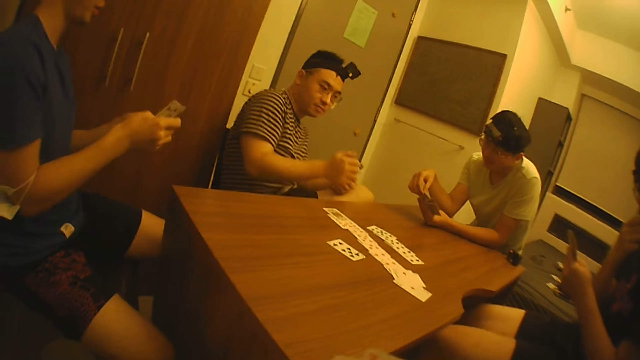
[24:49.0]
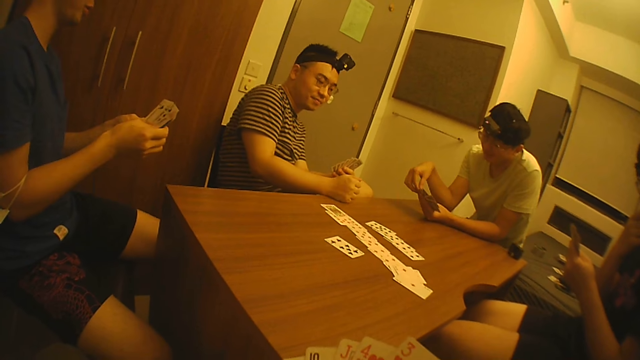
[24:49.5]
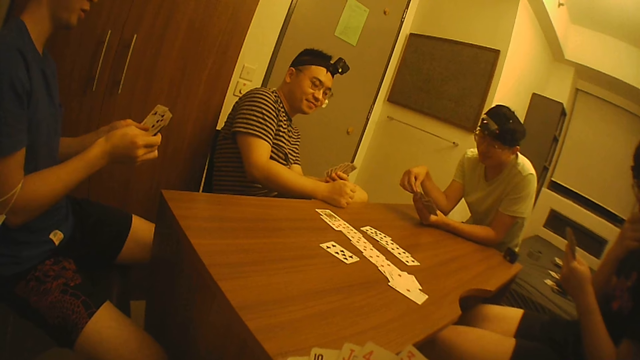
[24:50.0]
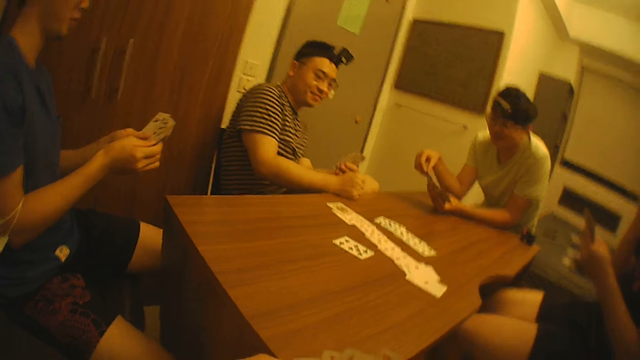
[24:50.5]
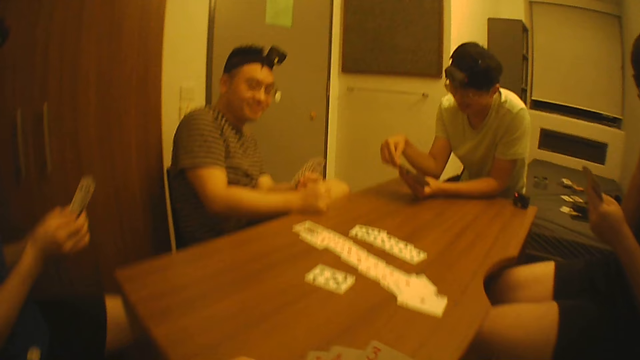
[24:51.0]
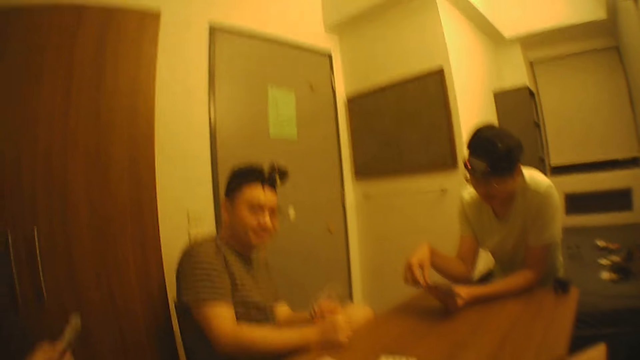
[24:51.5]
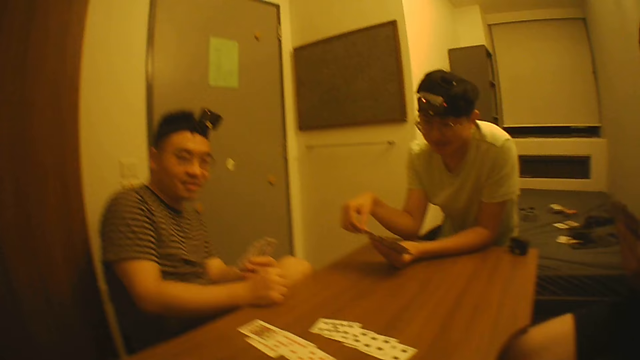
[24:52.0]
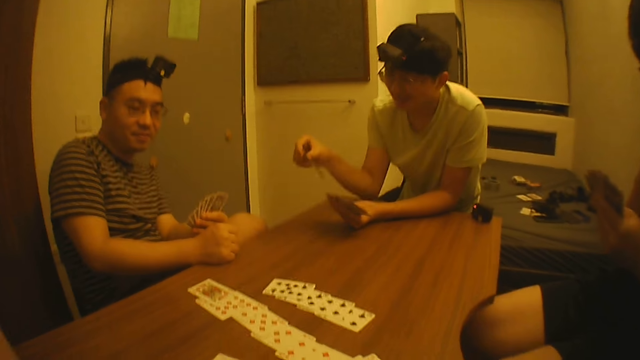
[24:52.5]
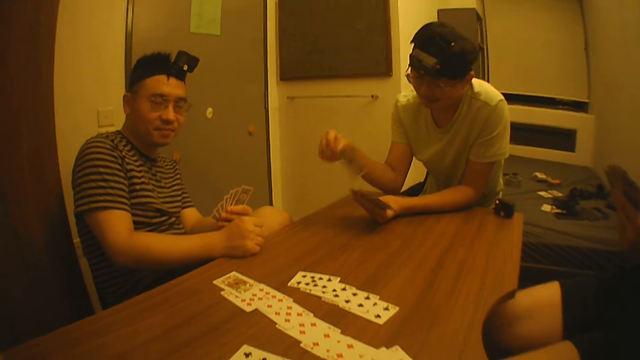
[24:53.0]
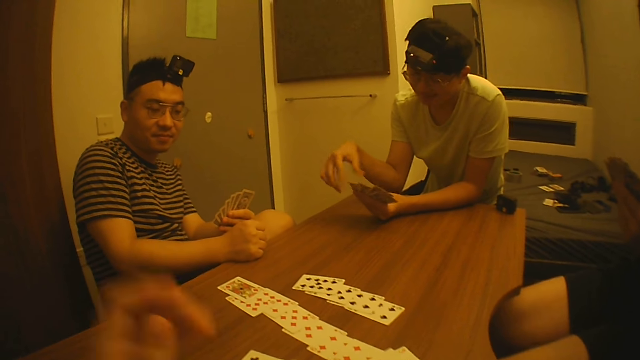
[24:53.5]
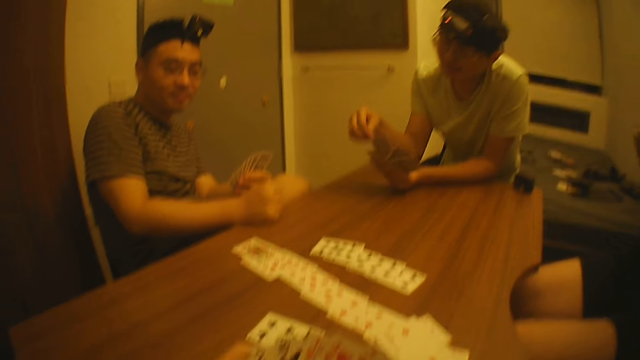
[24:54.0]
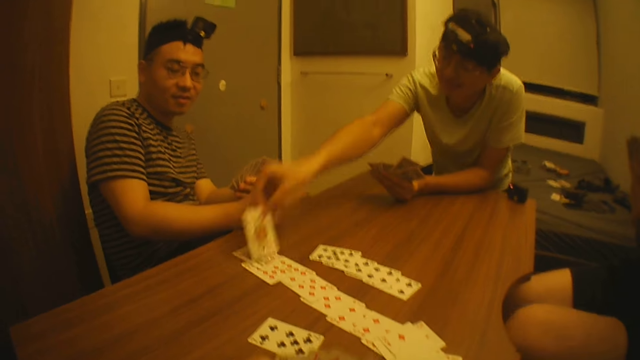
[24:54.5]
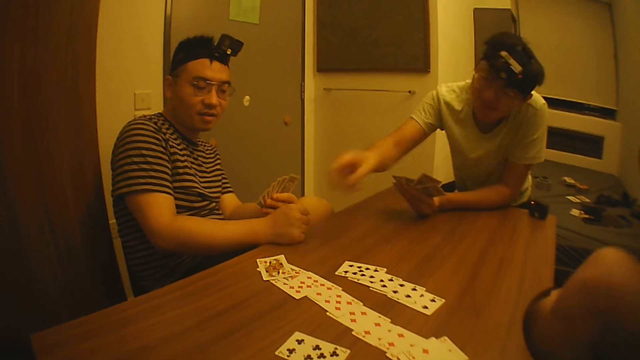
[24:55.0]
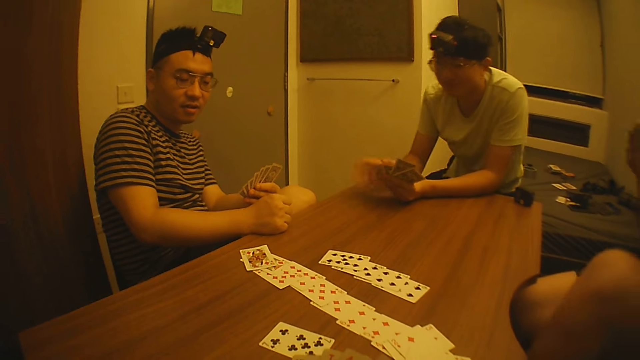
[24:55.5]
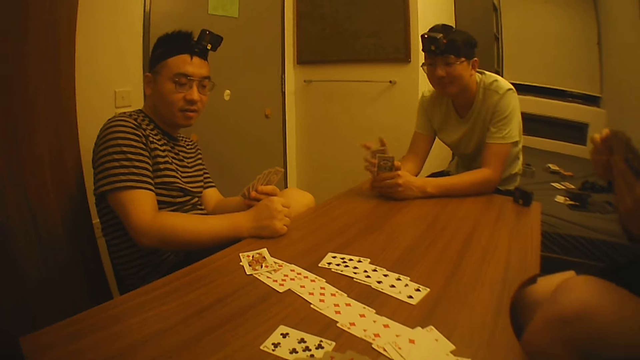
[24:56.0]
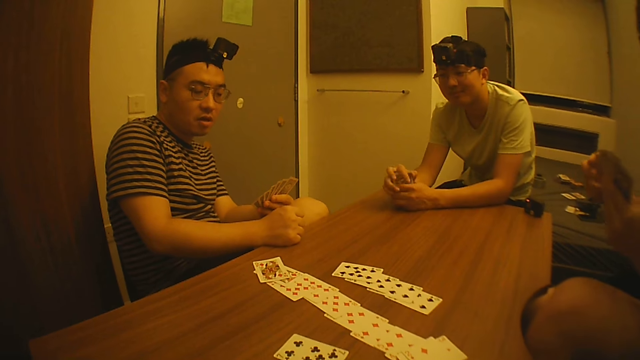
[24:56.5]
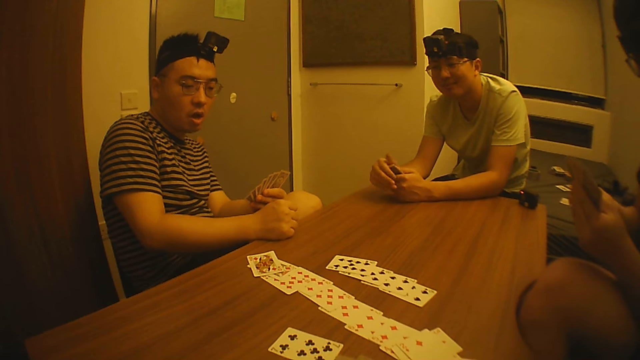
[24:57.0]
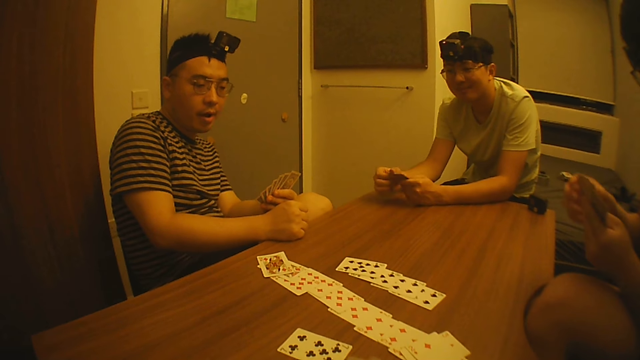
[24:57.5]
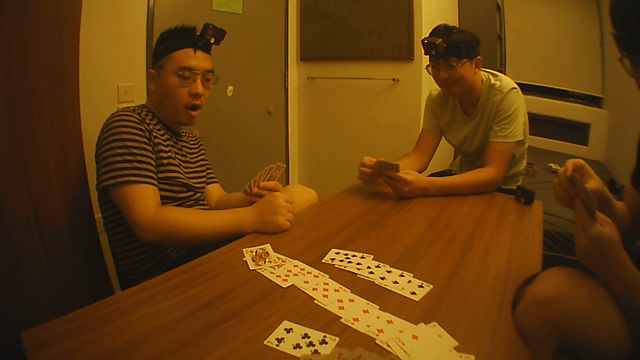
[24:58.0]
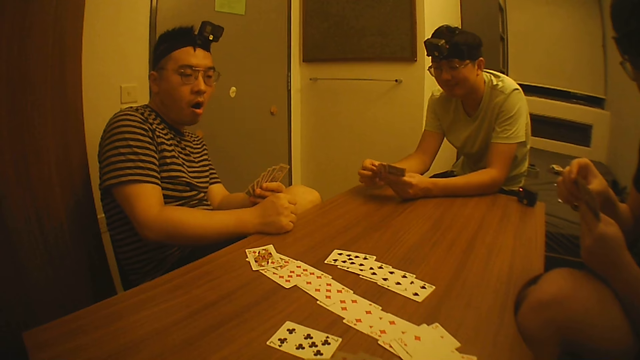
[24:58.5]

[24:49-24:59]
A man touches the cards in his left hand with his right hand. The camera wearer converses with the man, another man, a third man and a fourth man. The fourth man adjusts a card in his left hand with his right hand, picks a card from his left hand with his right hand, and places the card on the table with his right hand. The fourth man adjusts the cards in his left hand on the table with both hands. The third man touches the cards in his left hand with his right hand. The fourth man adjusts the cards with both hands.

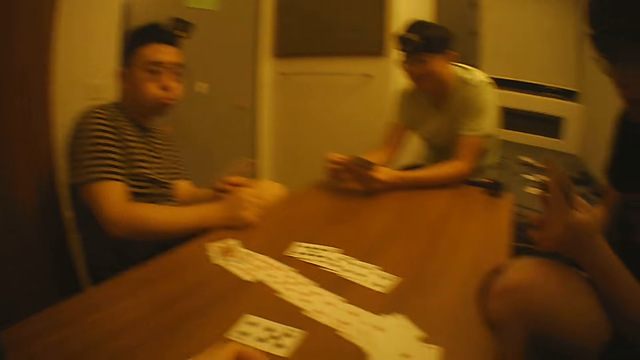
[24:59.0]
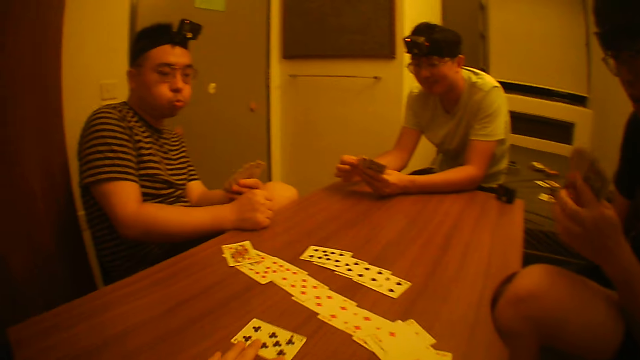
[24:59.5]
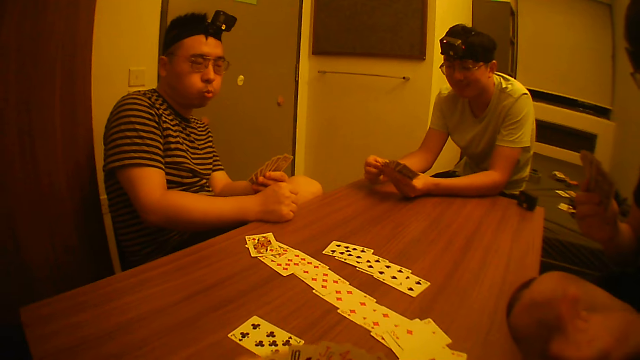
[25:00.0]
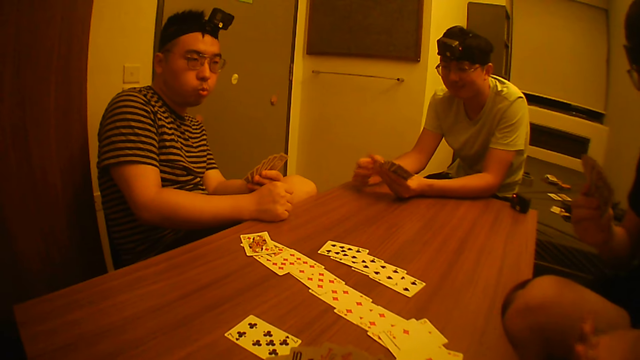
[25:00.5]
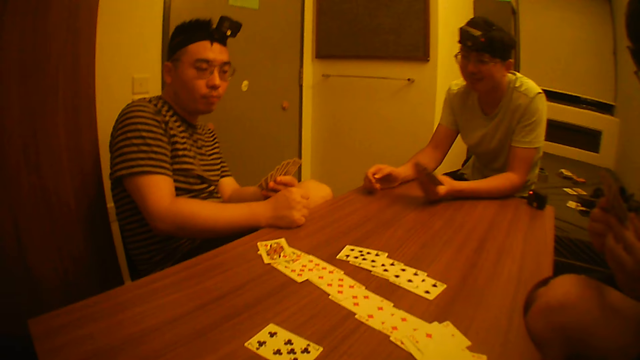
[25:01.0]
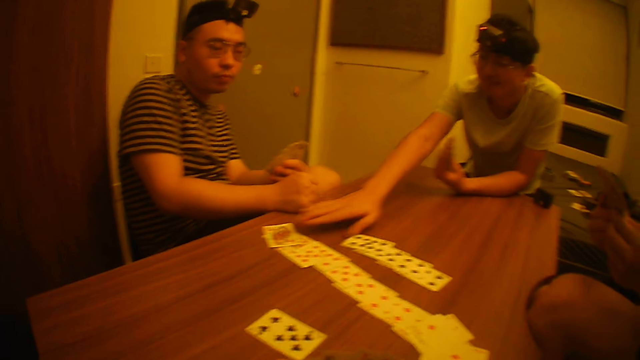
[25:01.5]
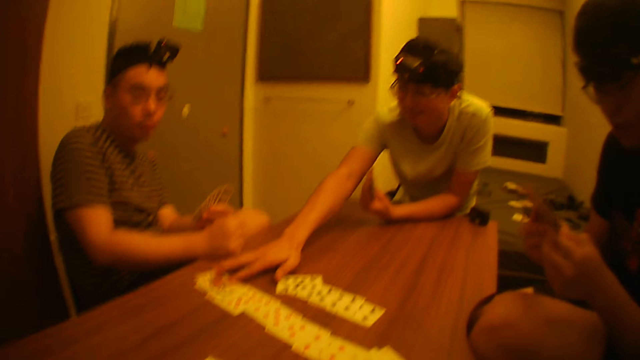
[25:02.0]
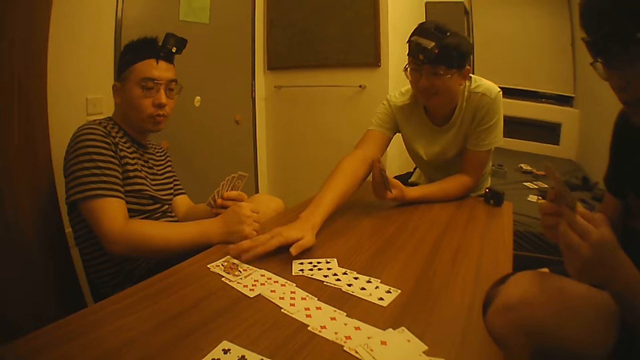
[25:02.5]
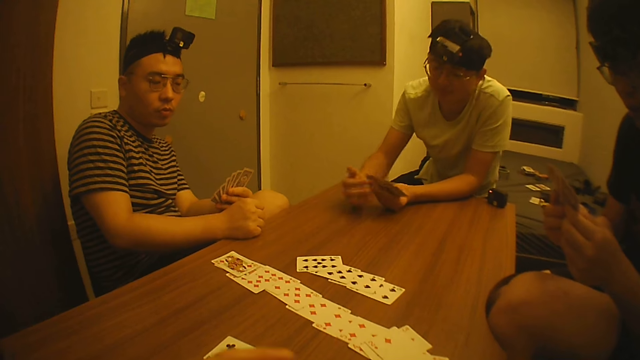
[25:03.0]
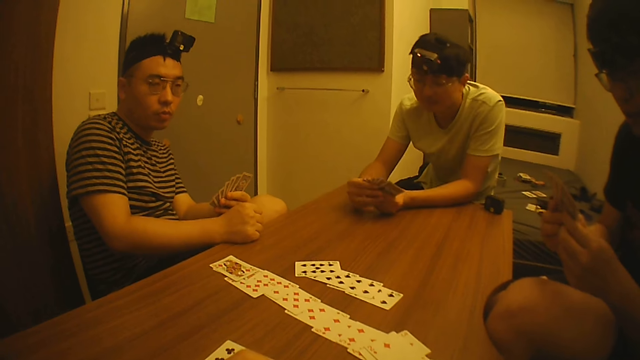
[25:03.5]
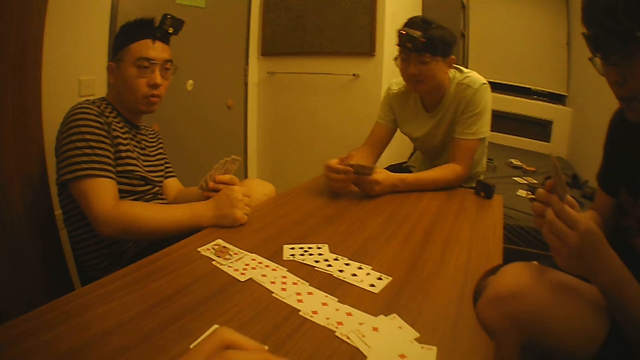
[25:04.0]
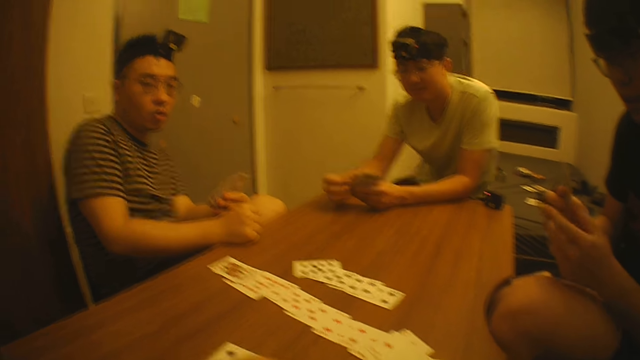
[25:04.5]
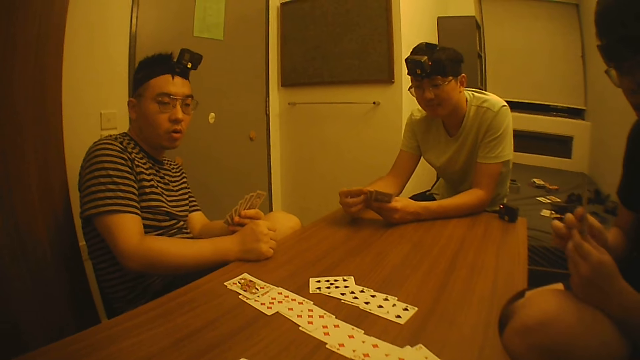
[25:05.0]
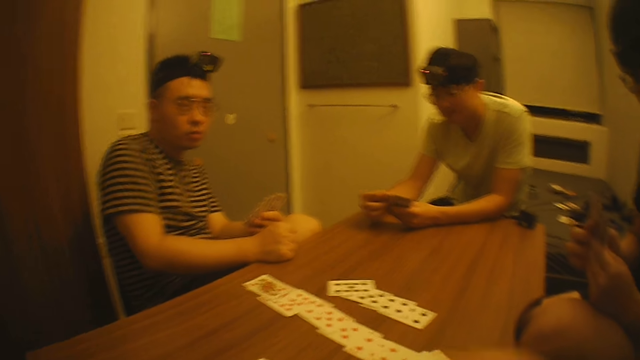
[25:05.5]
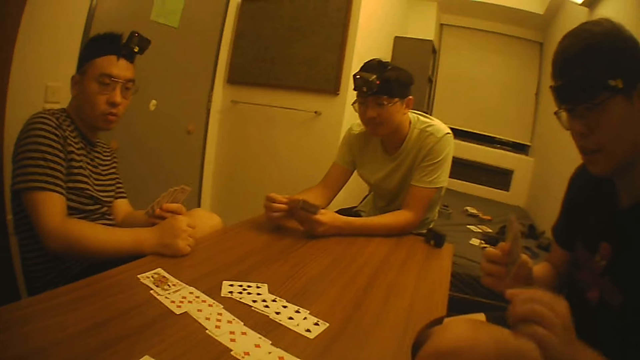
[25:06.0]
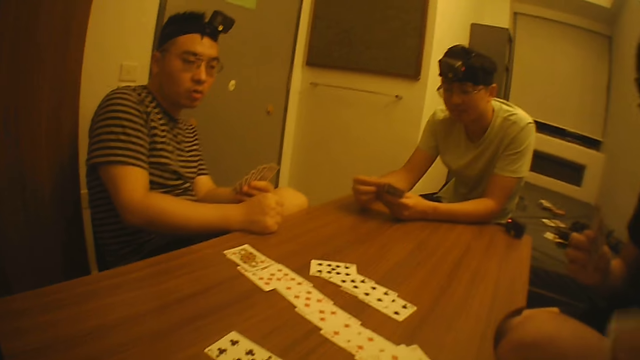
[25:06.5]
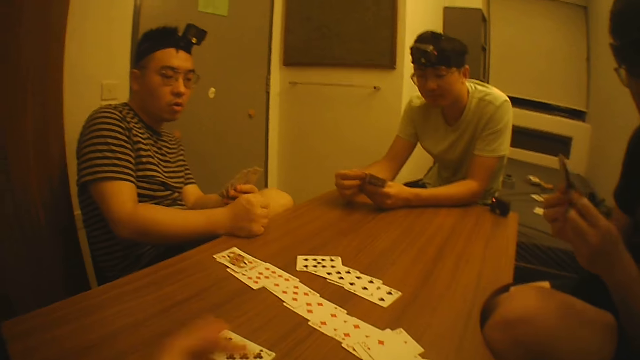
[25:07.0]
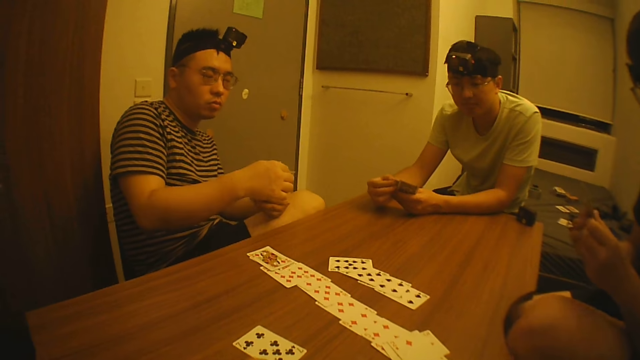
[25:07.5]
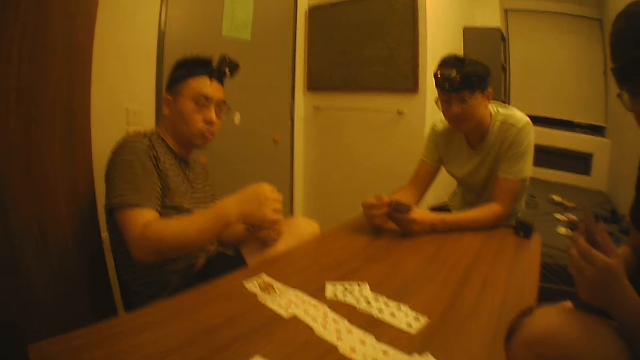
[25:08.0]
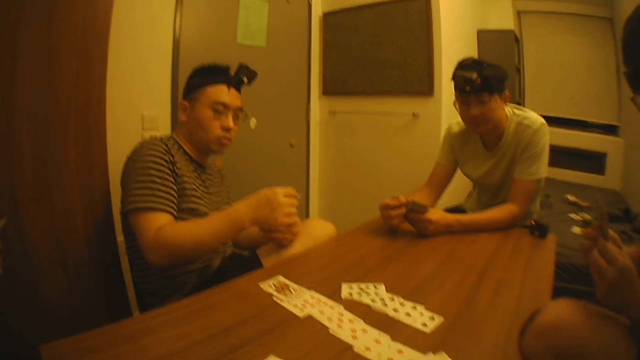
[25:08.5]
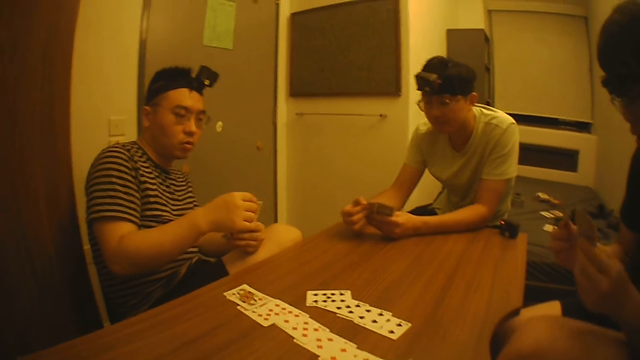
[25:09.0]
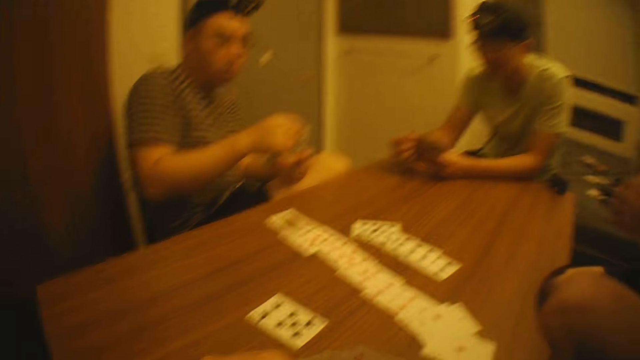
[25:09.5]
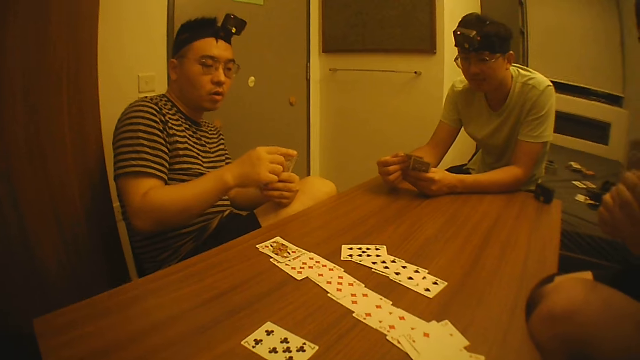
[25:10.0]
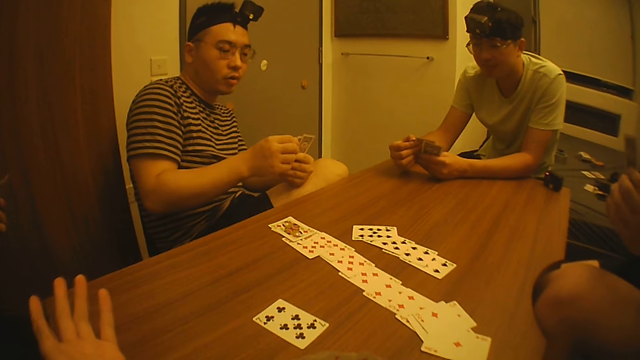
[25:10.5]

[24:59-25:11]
The camera wearer adjusts a card on the table with his left hand. A man passes the cards from his left hand to his right hand. The camera wearer adjusts the cards in his right hand with his left hand. The man adjusts the cards with both hands. A man holds cards on a table. Another man touches a card on the table with his right hand and adjusts the cards in his left hand with both hands. The first man takes a card from the camera wearer with his left hand and passes the card from his left hand to his right hand. A third man adjusts the cards in his left hand with his right hand. The first man adjusts the cards with both hands.
